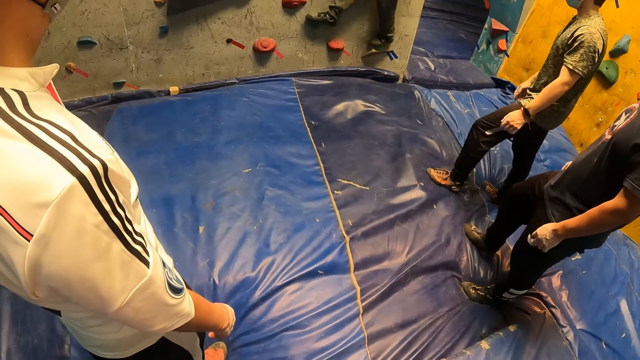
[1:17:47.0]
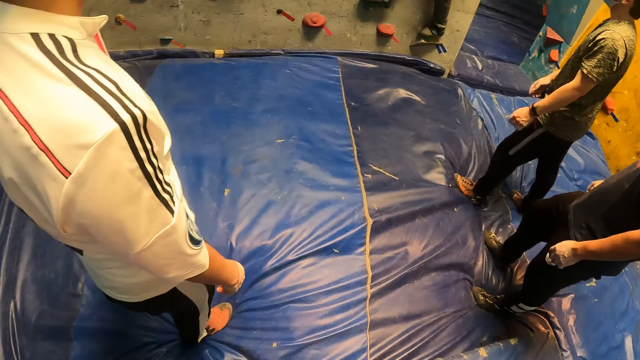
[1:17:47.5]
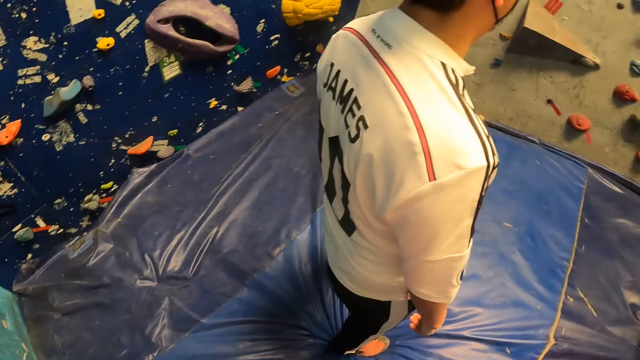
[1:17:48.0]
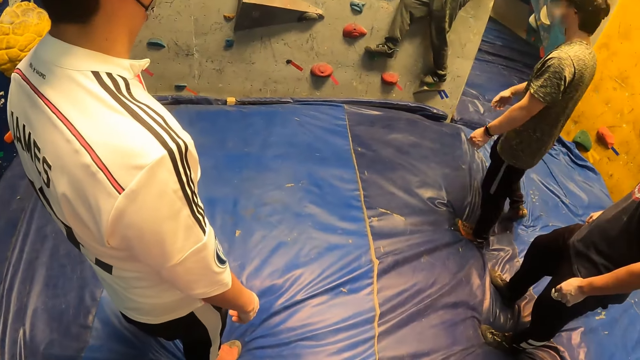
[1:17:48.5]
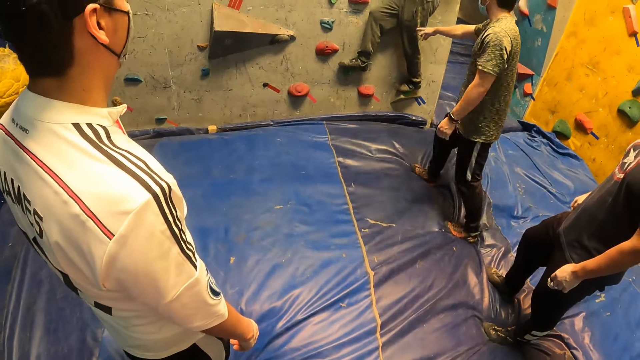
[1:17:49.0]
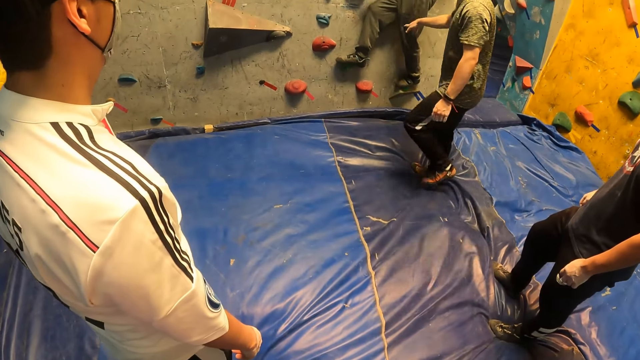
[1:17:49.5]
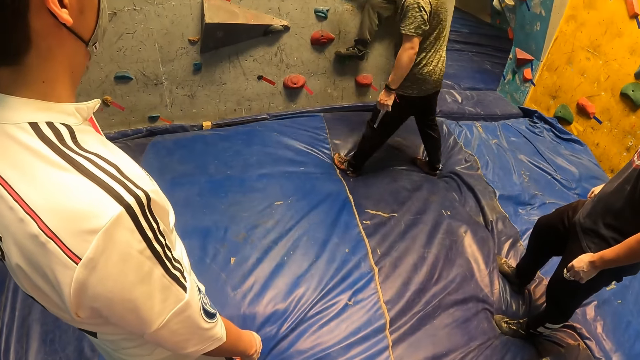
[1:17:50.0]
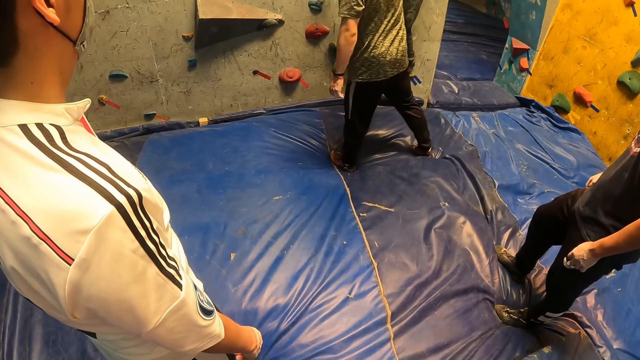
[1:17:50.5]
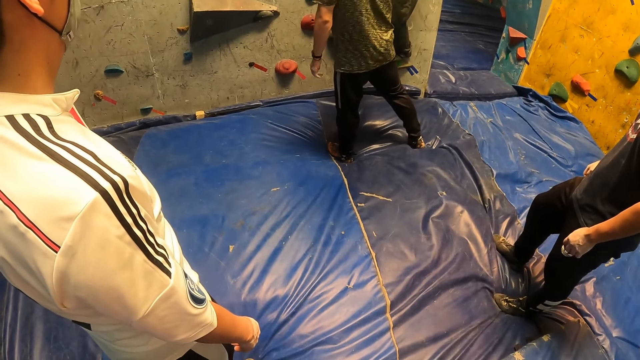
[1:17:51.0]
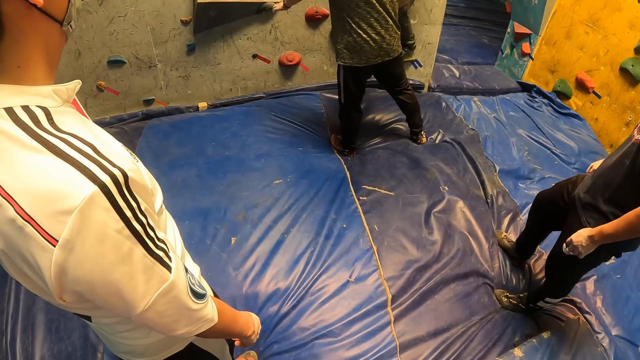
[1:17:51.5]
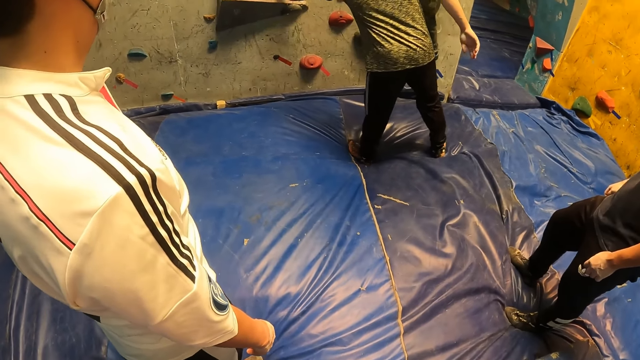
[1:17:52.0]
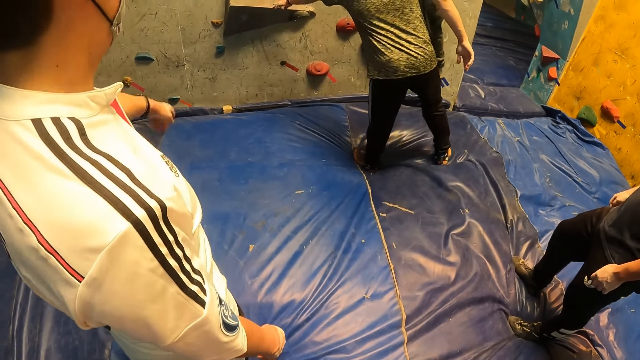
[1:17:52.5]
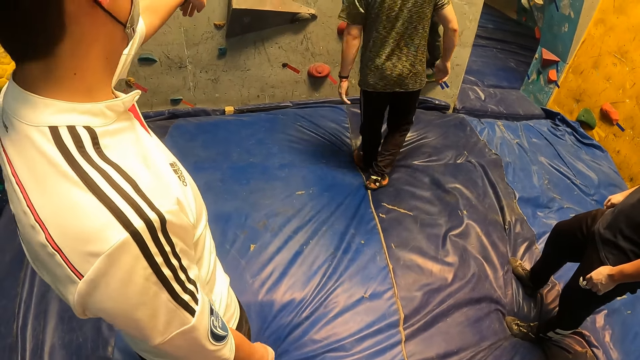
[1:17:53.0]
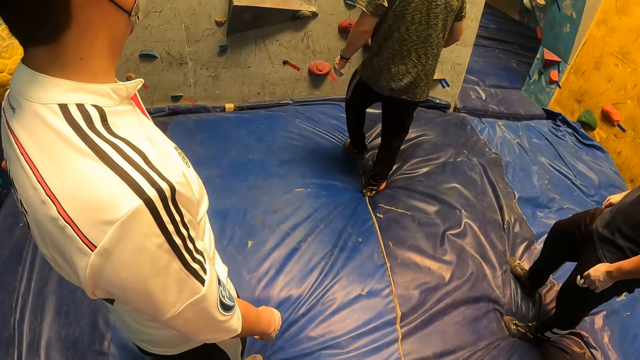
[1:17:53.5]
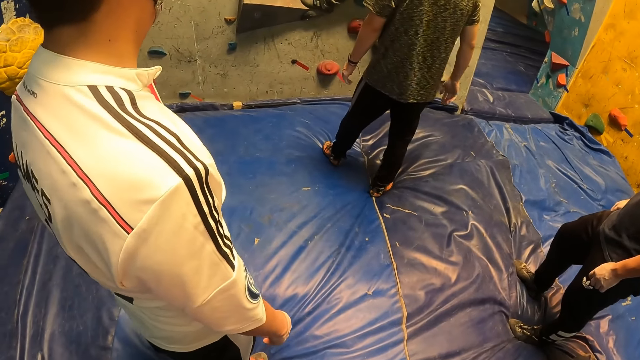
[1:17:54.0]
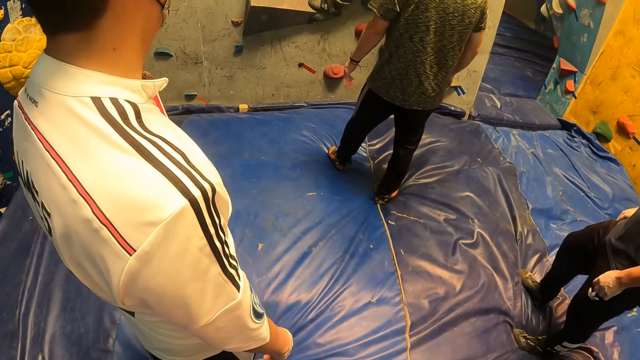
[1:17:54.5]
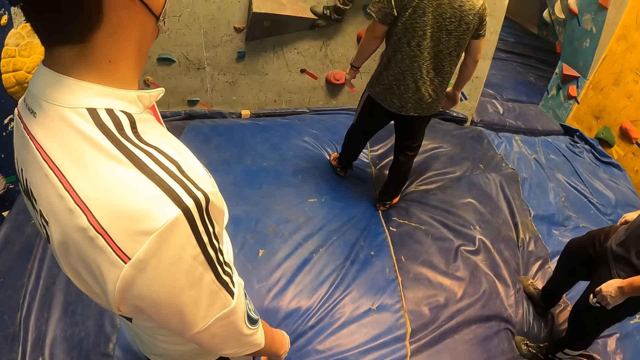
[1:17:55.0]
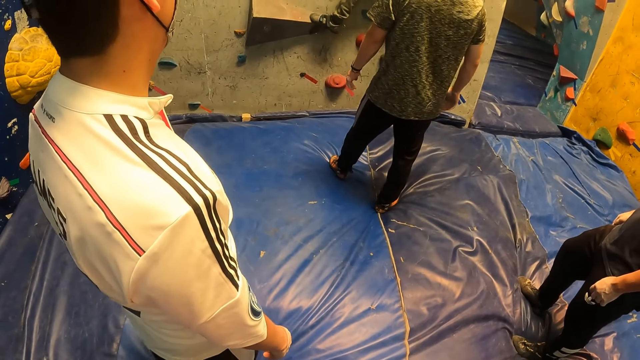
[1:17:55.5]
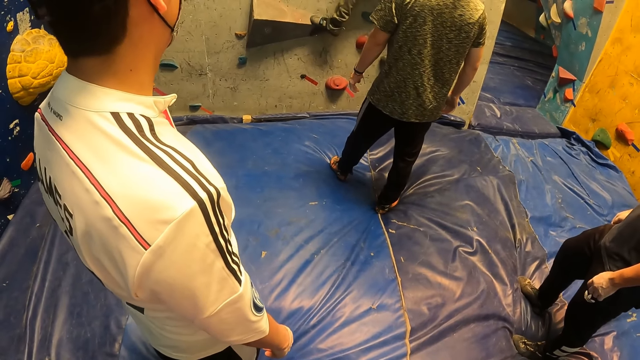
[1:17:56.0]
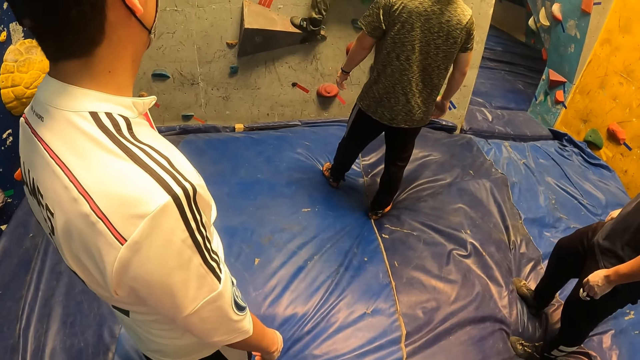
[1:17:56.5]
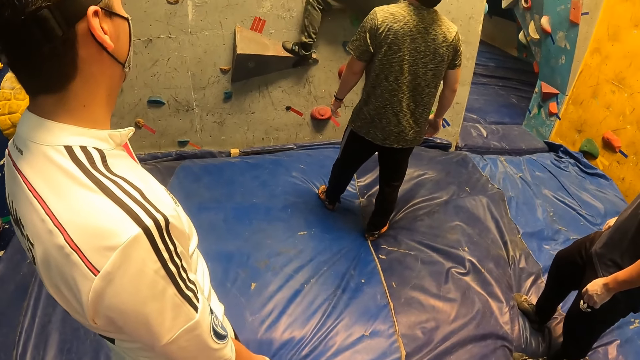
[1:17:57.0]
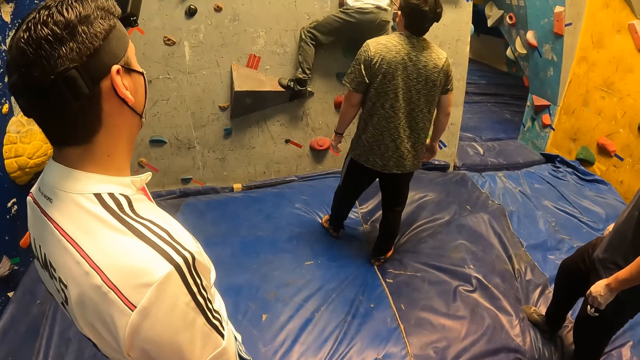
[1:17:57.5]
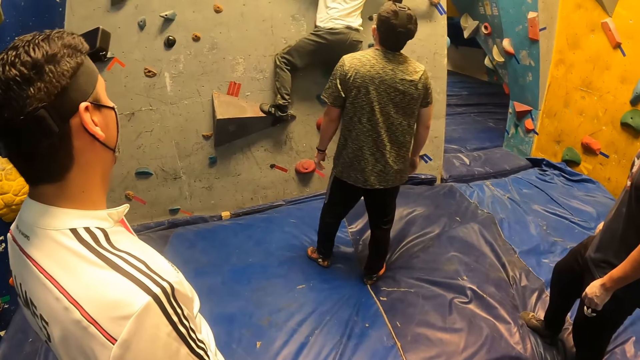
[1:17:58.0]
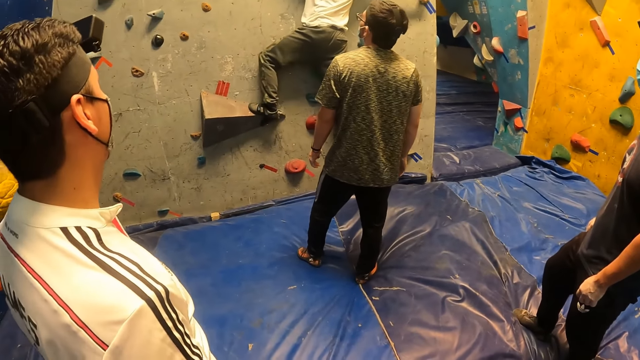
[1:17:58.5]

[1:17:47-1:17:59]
A man touches another man with his right hand. The first man touches a stone with his left hand.

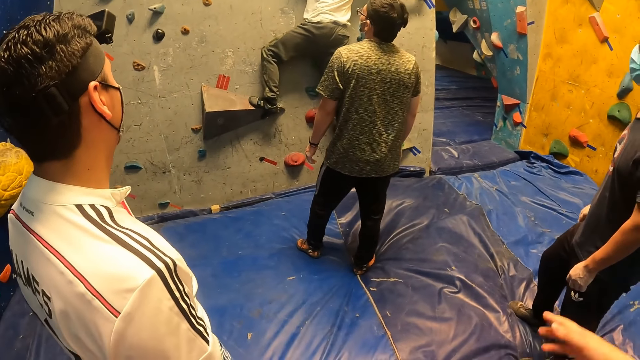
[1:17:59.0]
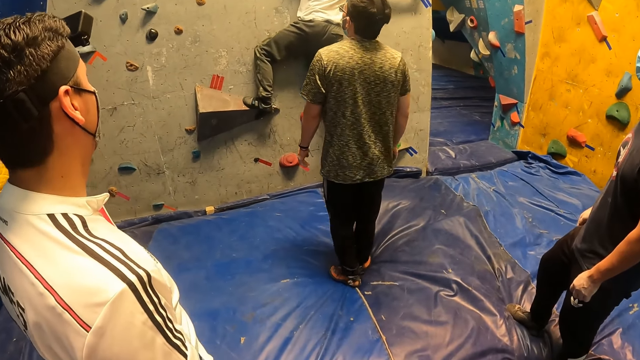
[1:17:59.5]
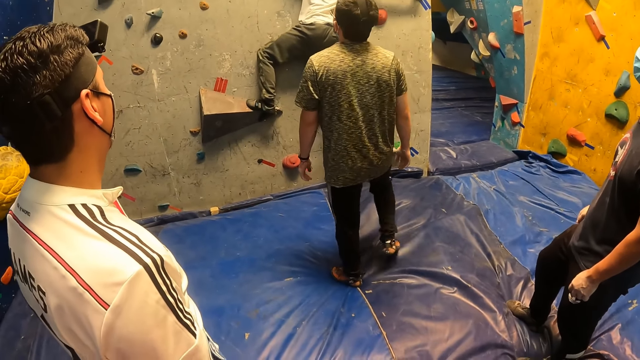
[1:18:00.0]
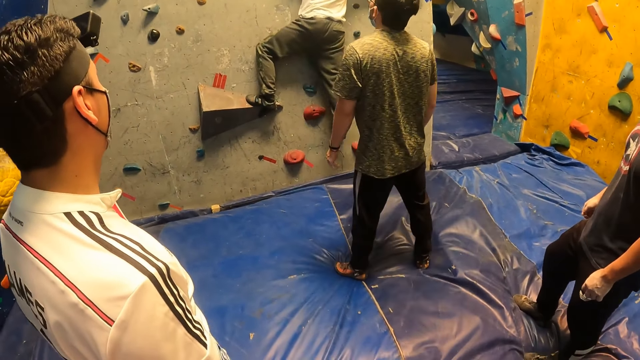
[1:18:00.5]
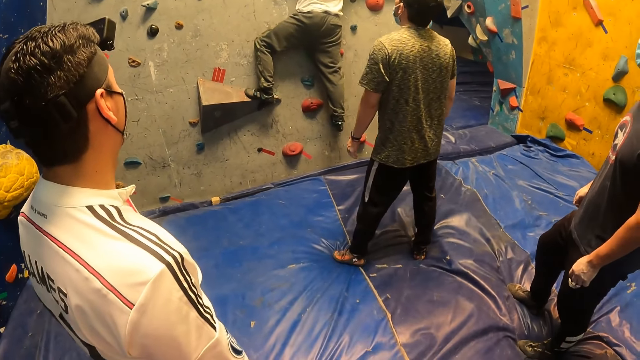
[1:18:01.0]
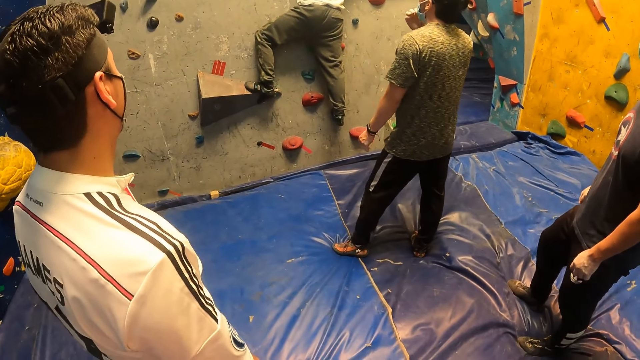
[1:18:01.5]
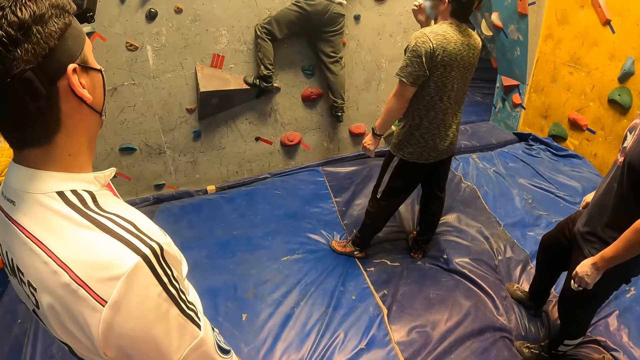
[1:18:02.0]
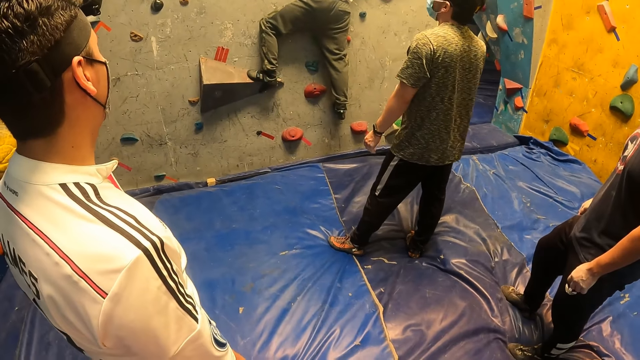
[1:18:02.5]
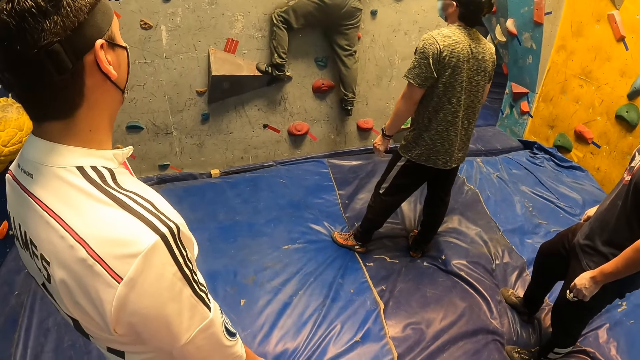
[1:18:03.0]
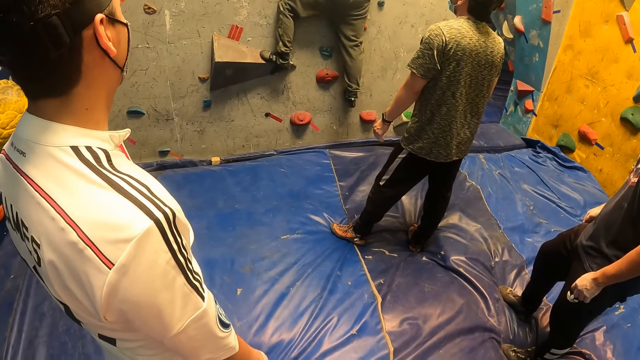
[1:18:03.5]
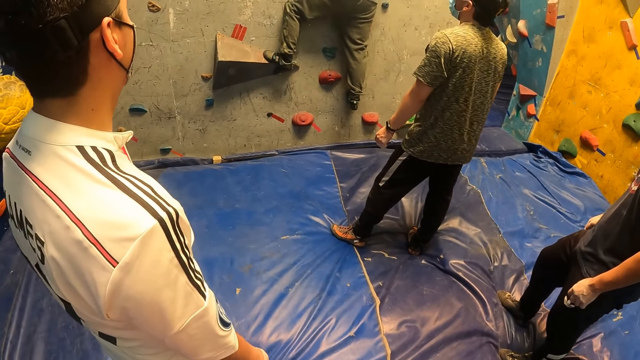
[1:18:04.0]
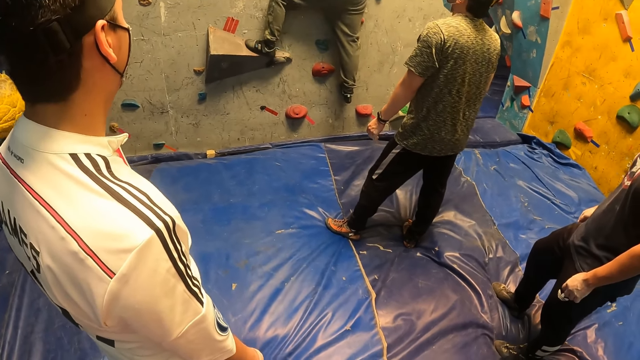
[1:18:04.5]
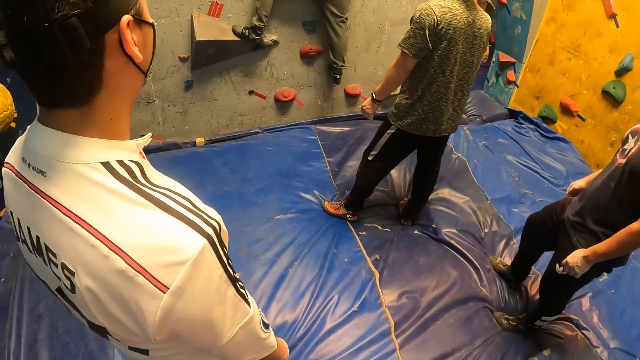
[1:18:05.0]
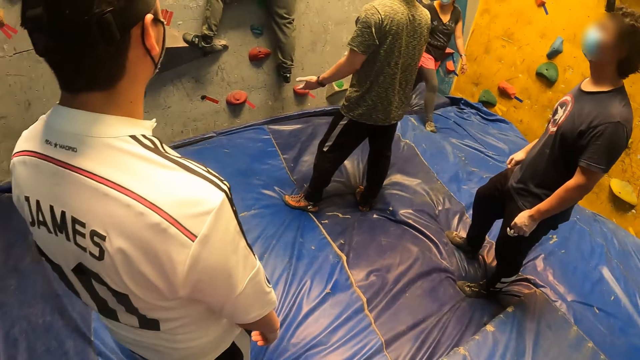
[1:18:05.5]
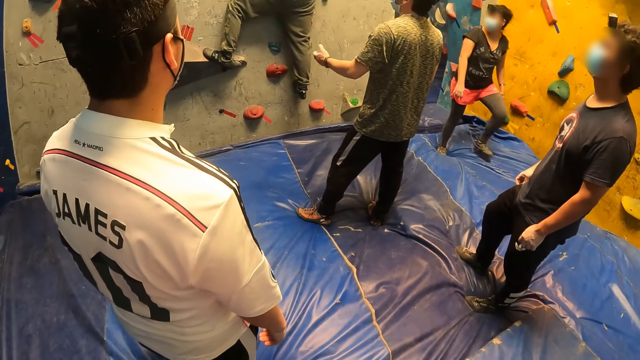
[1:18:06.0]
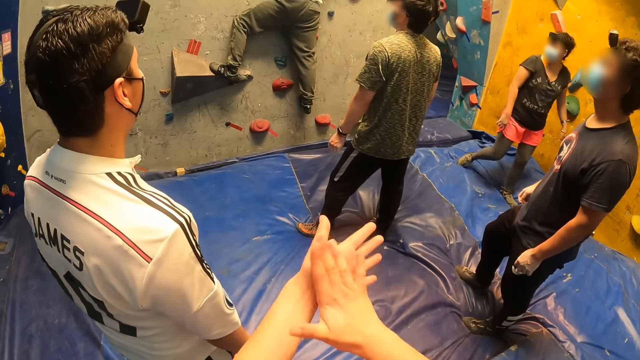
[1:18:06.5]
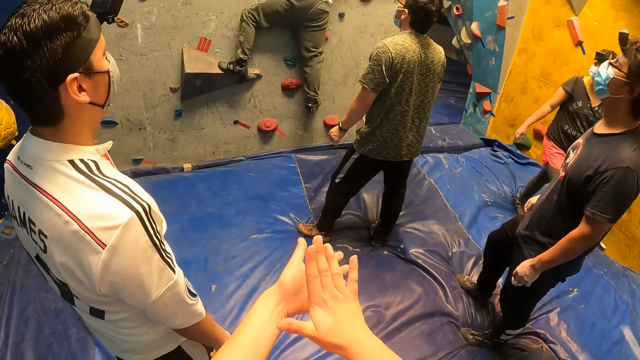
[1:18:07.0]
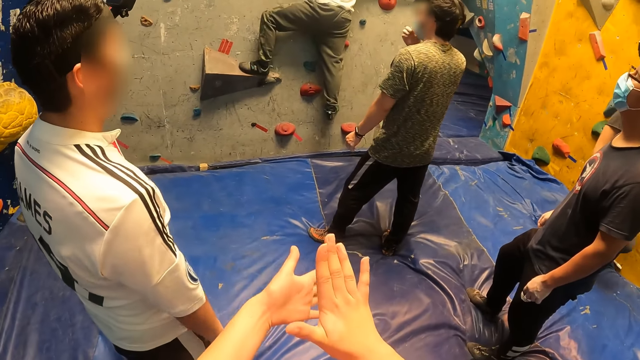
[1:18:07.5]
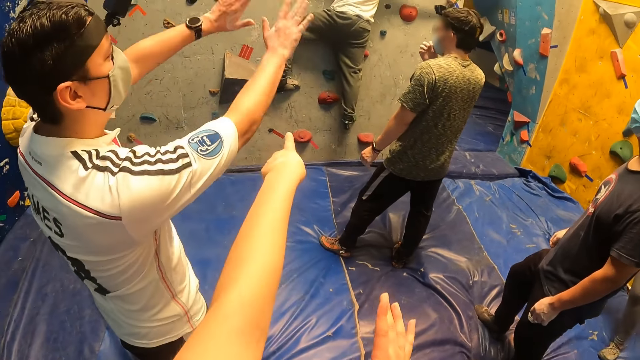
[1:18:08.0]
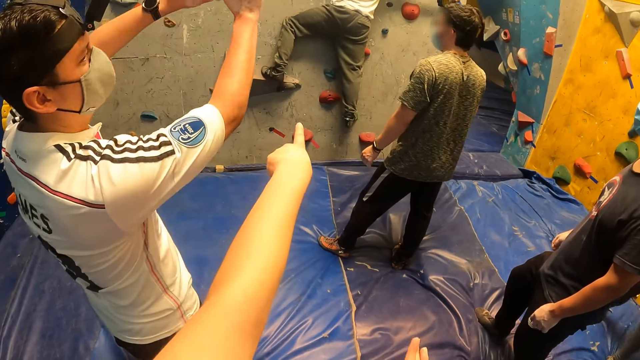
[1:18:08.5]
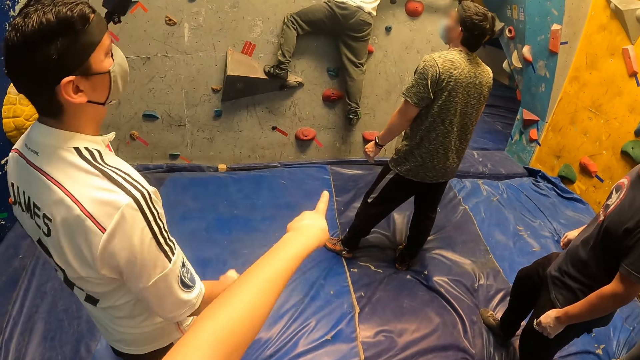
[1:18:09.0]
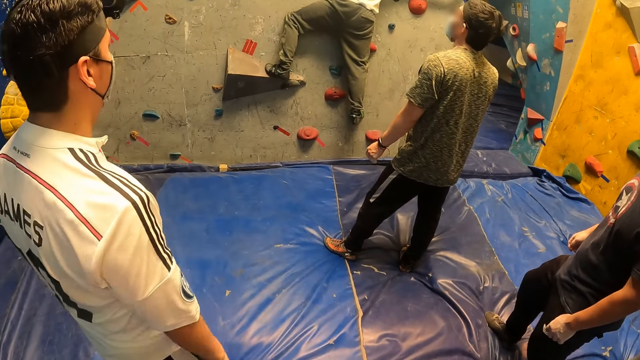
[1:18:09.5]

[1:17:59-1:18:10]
The camera wearer rubs hands and points at the climbing wall.
